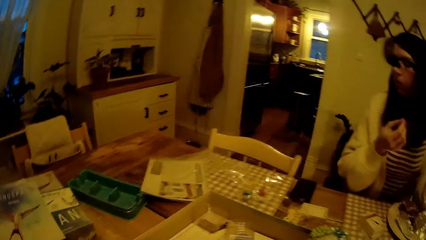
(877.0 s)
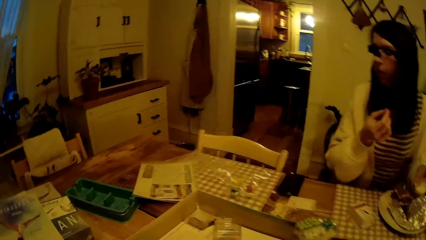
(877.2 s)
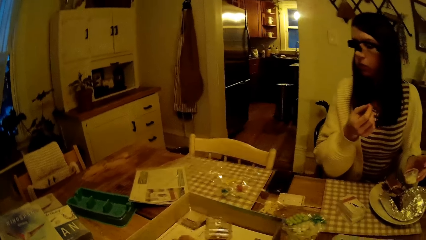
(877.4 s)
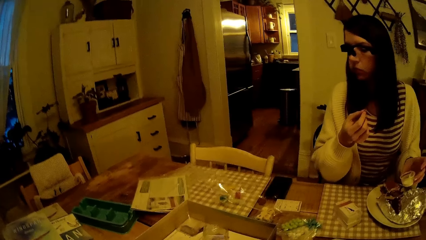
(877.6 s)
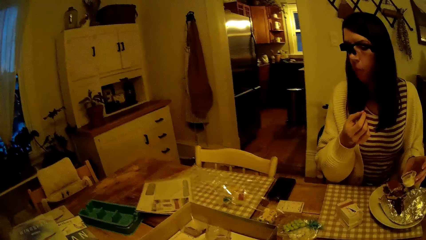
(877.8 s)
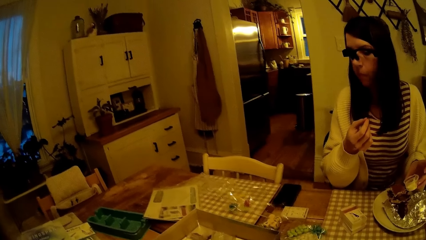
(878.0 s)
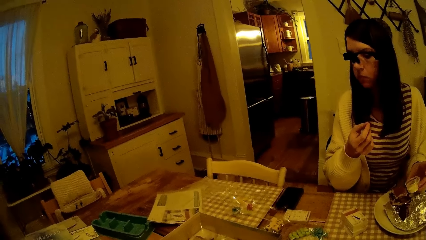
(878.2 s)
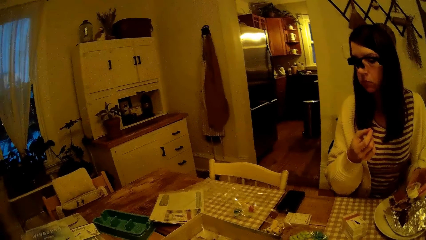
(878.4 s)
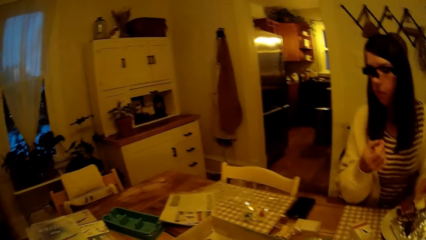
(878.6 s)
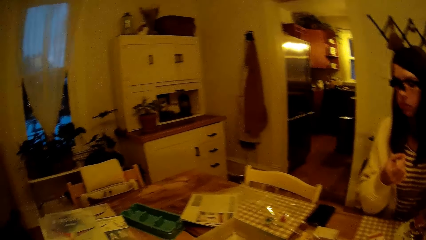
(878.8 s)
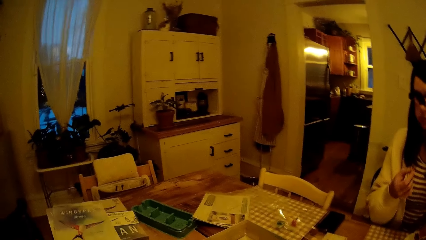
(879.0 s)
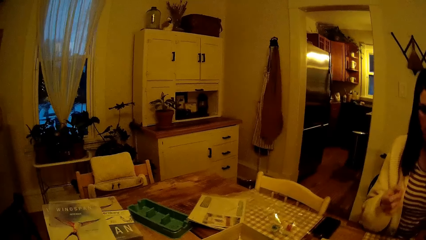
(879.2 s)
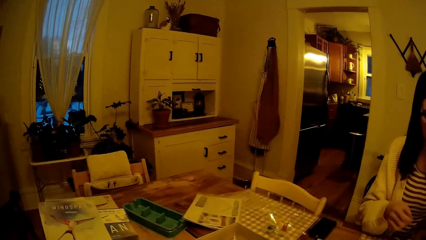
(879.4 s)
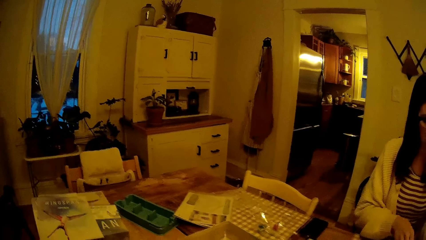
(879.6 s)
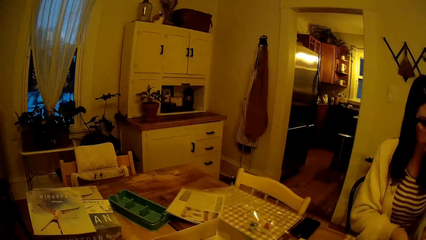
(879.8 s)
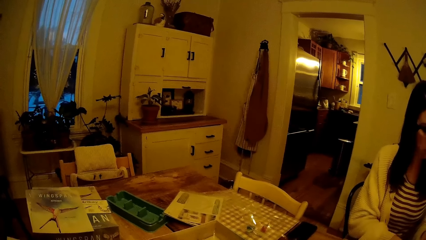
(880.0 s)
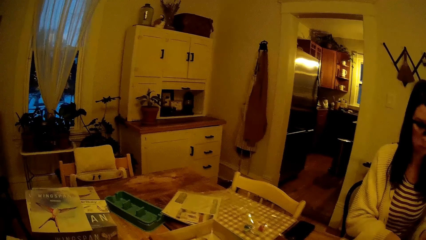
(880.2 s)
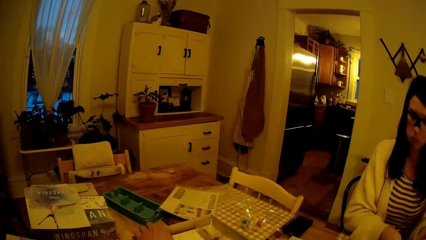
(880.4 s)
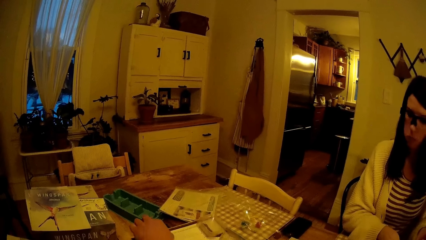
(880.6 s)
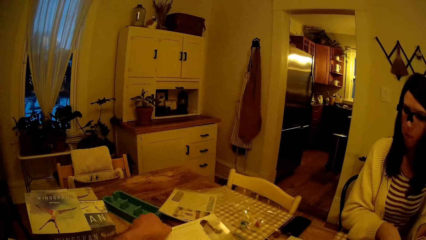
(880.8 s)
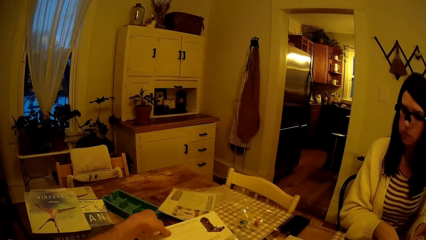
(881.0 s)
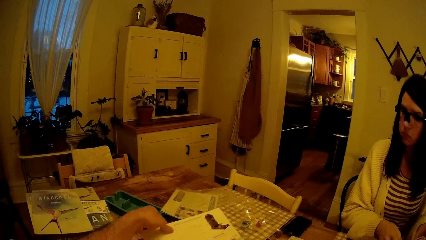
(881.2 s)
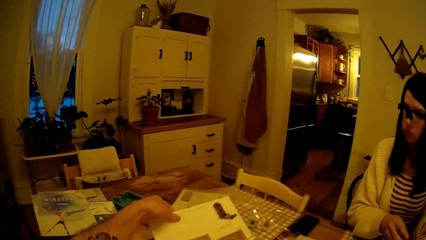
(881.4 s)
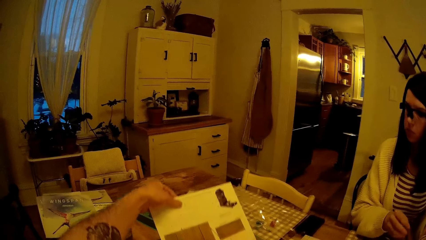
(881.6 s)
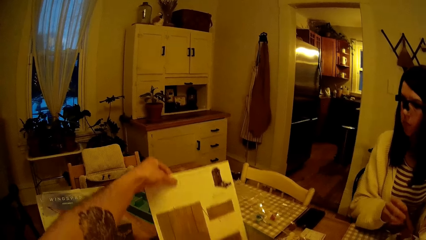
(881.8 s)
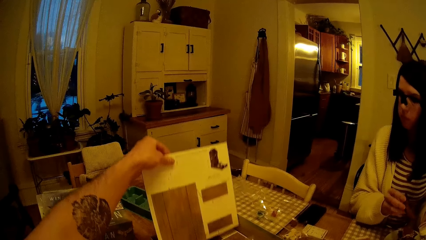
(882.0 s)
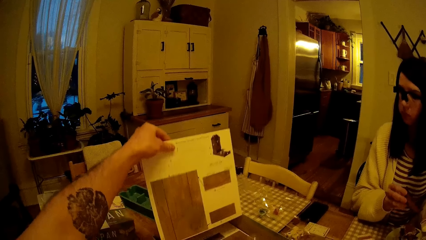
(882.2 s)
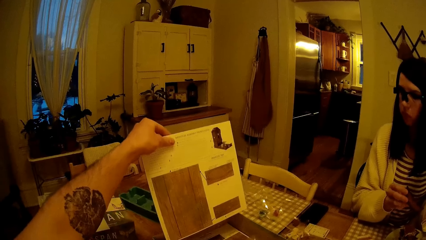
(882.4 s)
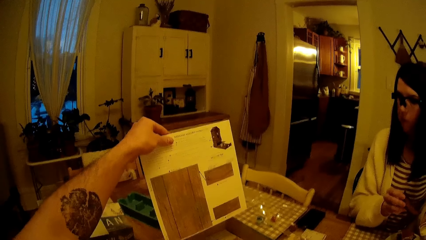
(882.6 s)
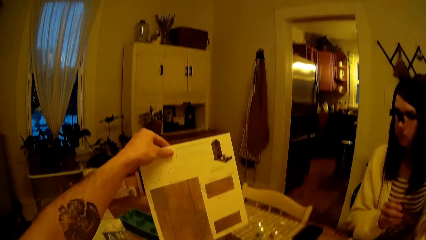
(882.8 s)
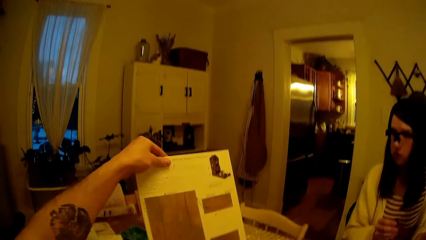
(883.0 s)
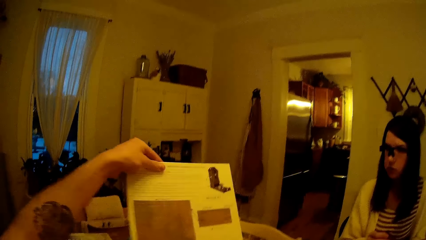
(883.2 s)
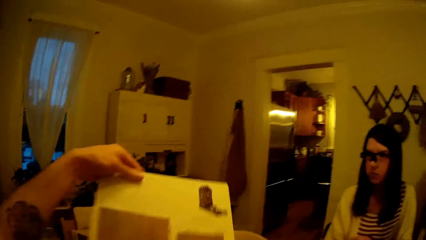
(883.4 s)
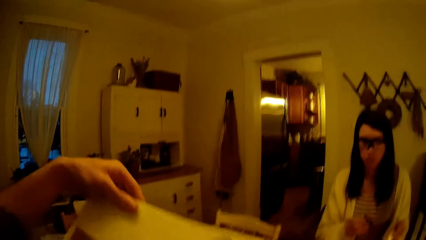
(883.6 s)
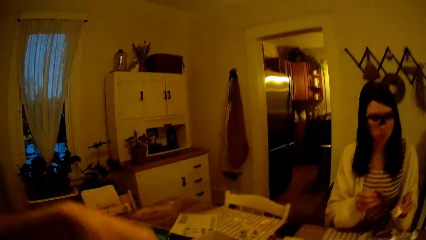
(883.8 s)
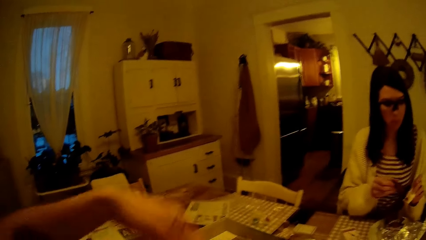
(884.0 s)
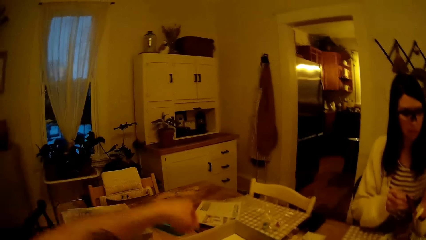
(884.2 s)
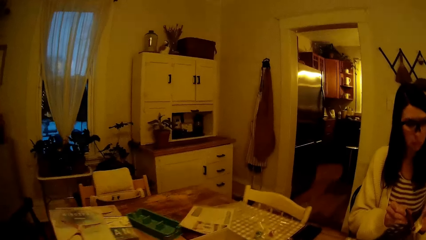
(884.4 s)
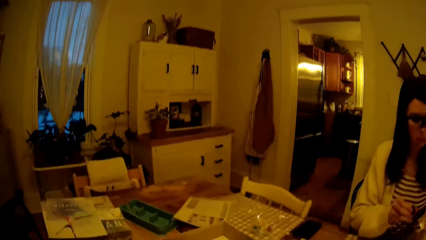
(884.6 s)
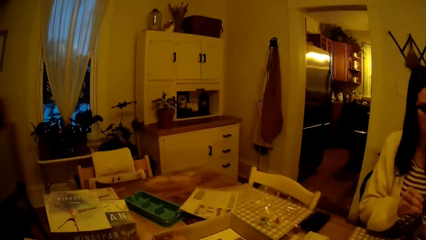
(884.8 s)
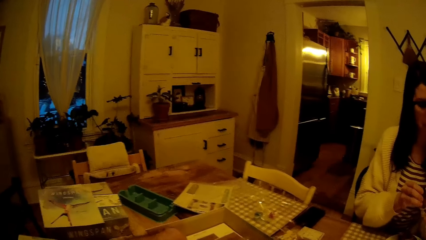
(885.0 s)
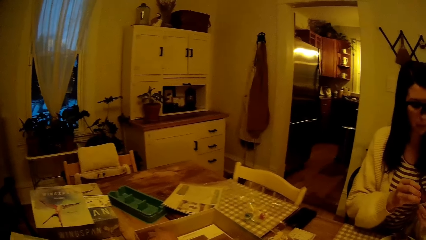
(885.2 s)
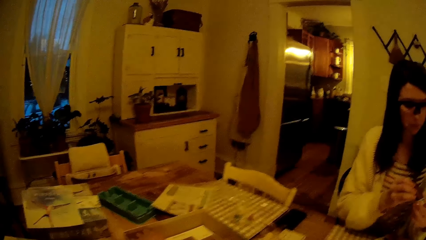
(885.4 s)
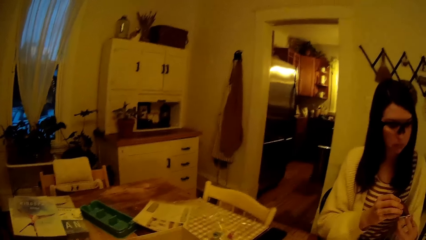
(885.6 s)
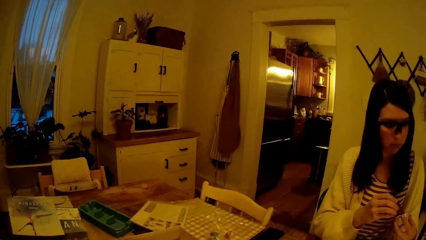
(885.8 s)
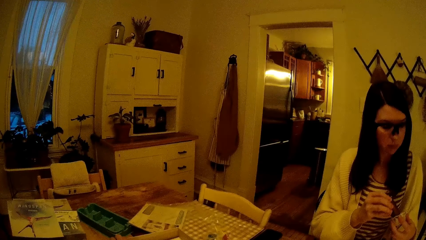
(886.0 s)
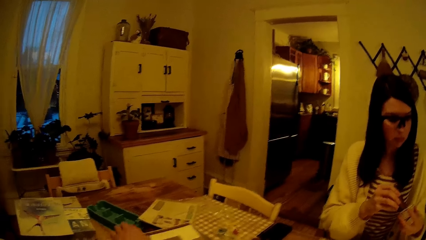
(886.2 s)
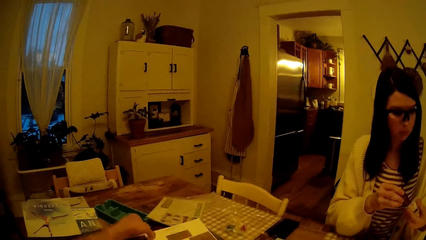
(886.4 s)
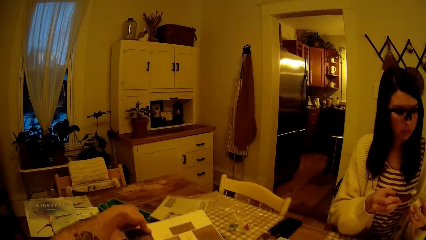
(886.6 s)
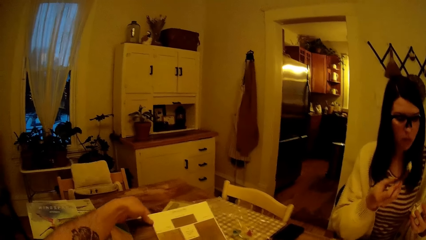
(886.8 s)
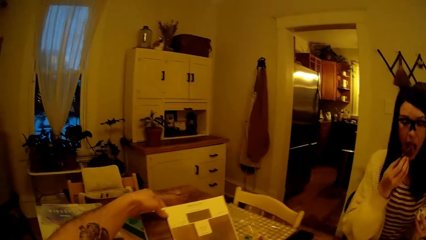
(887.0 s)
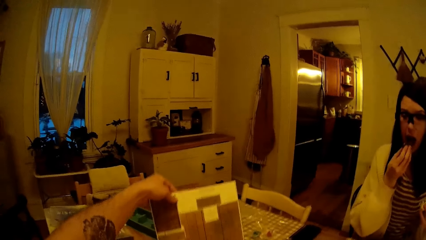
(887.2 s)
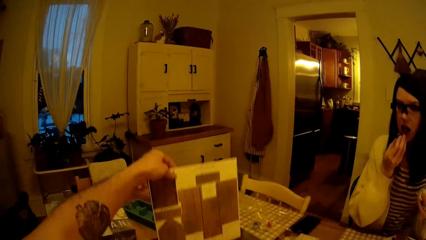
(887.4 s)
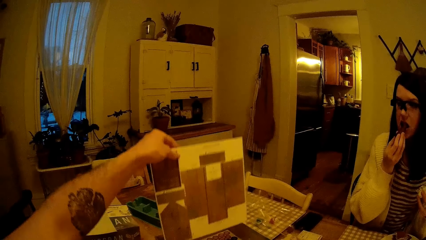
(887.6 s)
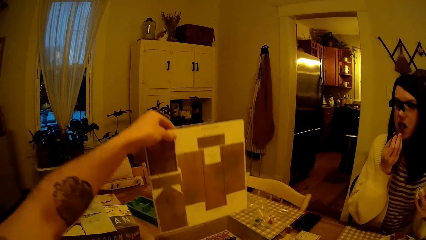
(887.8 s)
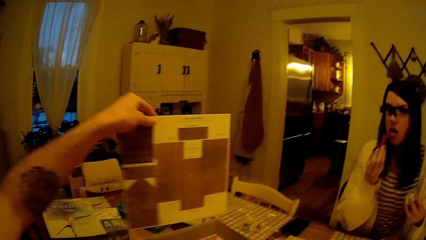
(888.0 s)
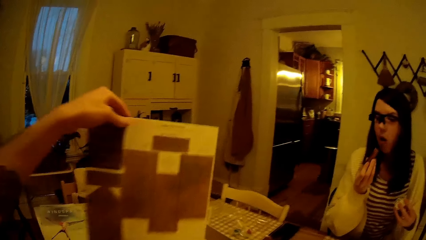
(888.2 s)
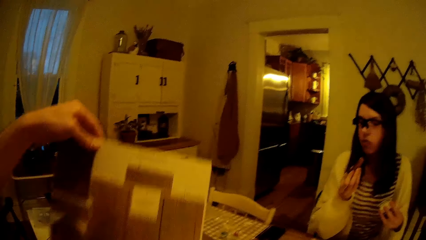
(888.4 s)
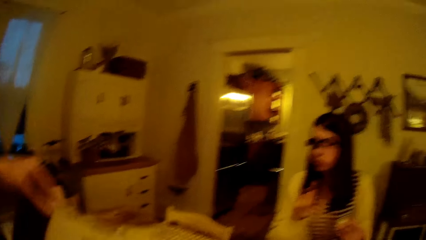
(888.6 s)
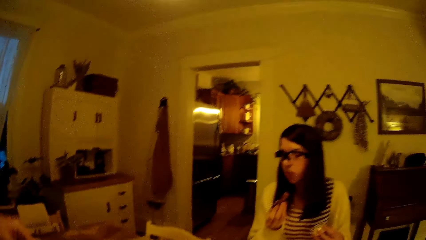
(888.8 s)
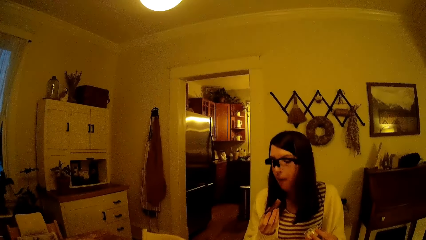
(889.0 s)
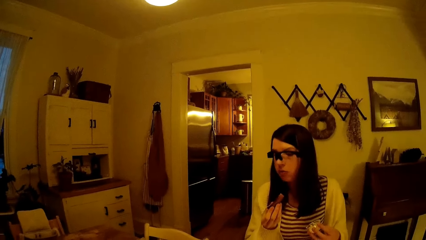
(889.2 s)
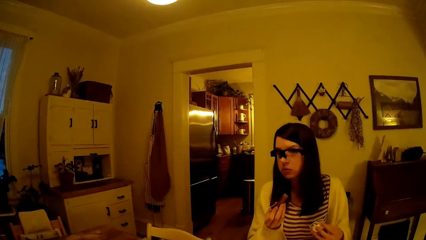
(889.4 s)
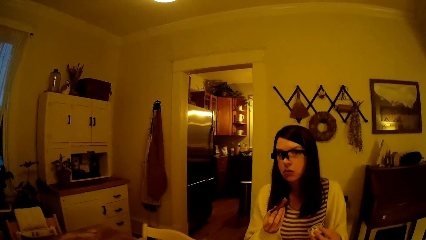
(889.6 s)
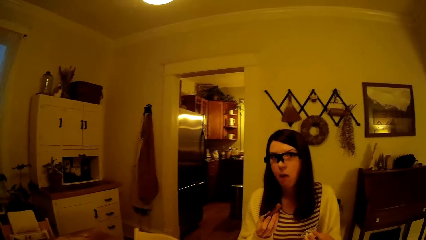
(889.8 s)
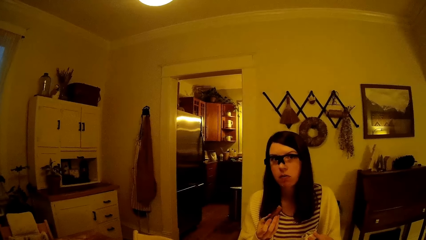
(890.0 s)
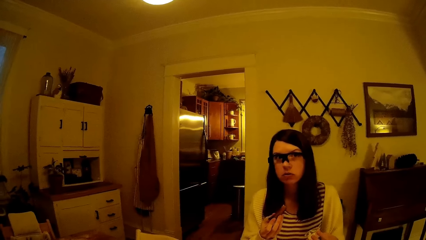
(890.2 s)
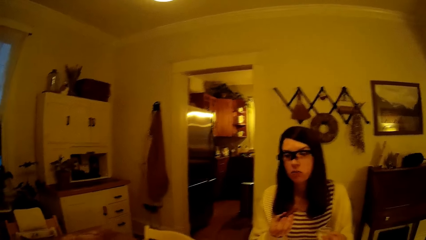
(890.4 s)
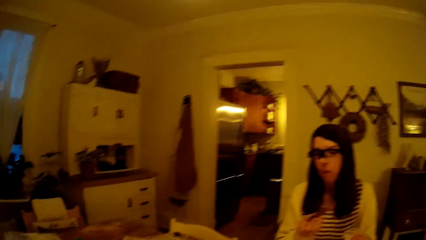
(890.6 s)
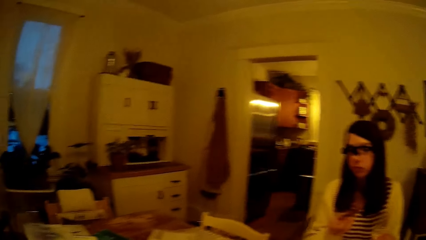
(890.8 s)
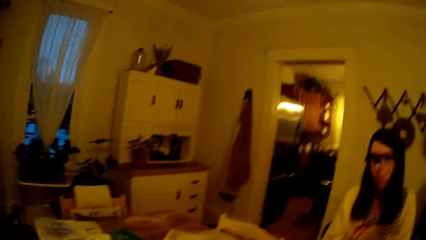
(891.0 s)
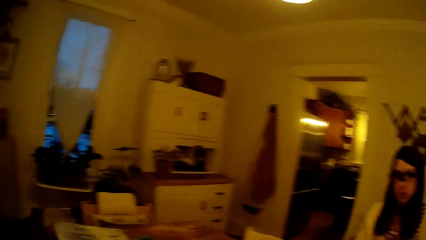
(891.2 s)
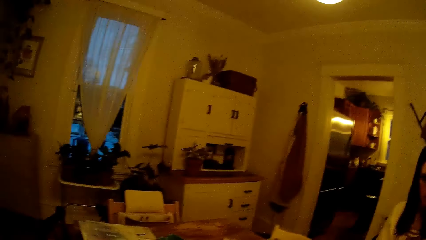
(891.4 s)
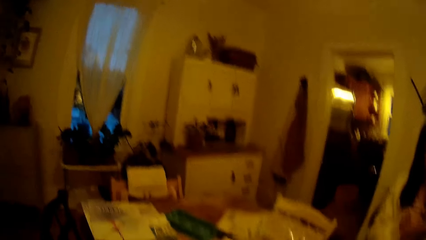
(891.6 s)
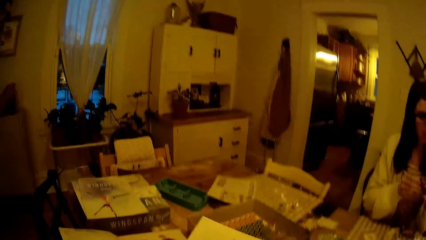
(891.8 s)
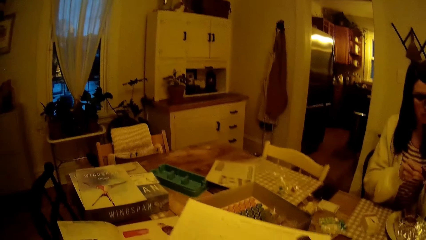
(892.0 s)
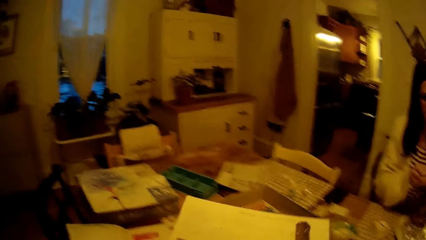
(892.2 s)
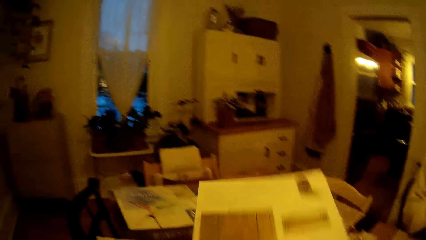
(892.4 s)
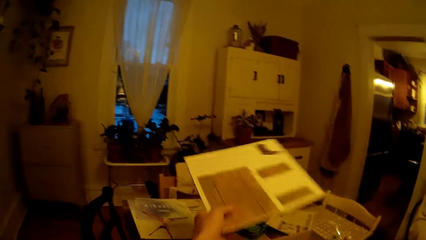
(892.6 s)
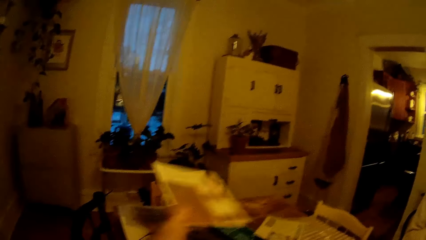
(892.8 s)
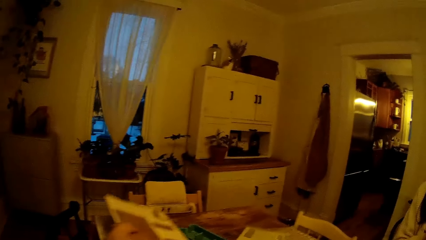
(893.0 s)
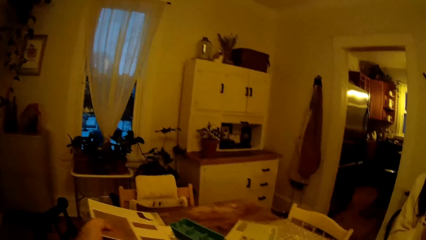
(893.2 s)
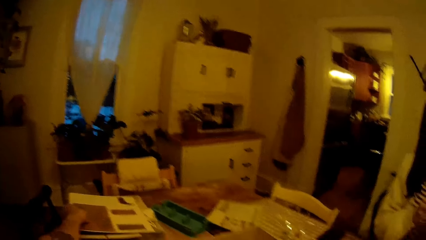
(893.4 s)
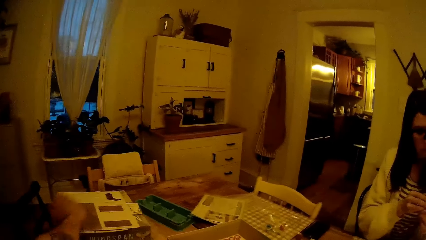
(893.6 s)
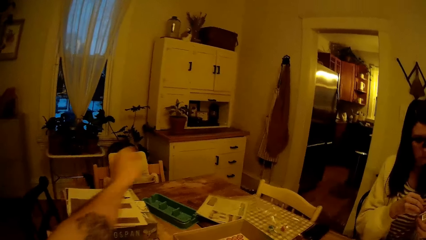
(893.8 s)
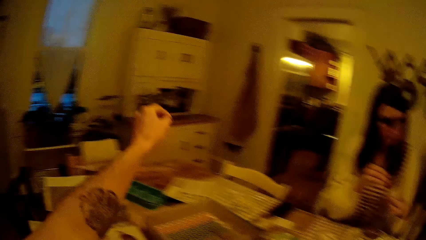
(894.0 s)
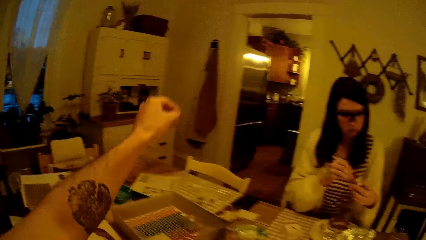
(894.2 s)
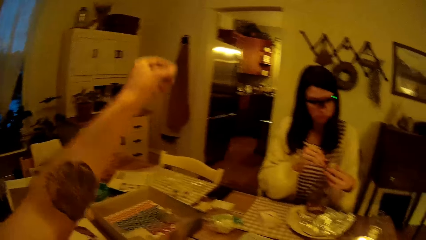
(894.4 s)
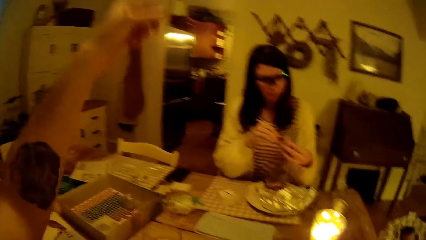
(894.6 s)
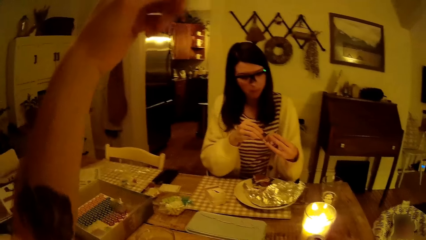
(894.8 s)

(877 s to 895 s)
A woman holds a mayonnaise cup with her left hand. The camera wearer interacts with the woman. He lifts a dice tower manual or board with his left hand. The woman takes mayonnaise from the mayonnaise cup with a French fry in her right hand. The camera wearer lifts another dice tower manual with his left hand. The woman eats the French fries in her right hand. The camera wearer drops the dice tower on top of a box on the table with his left hand. The woman takes mayonnaise from the mayonnaise cup with a French fry in her right hand.
